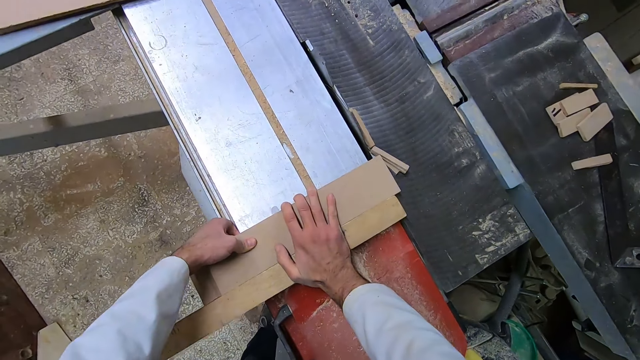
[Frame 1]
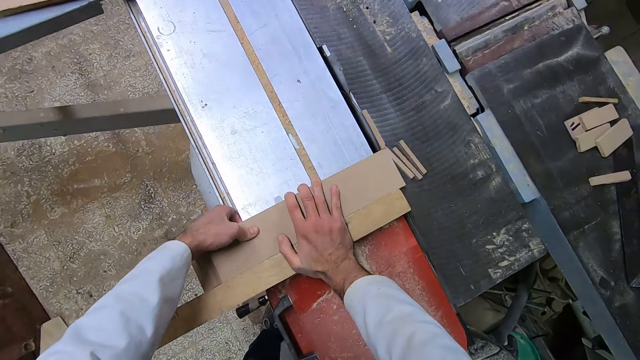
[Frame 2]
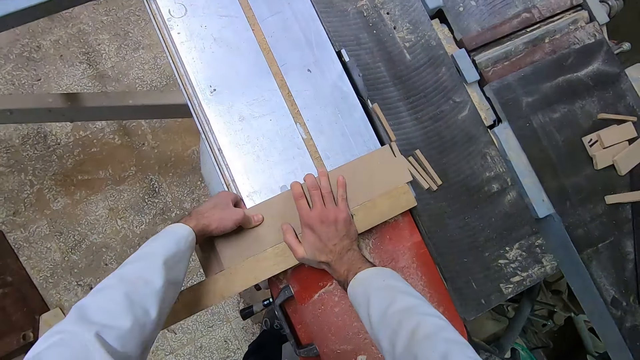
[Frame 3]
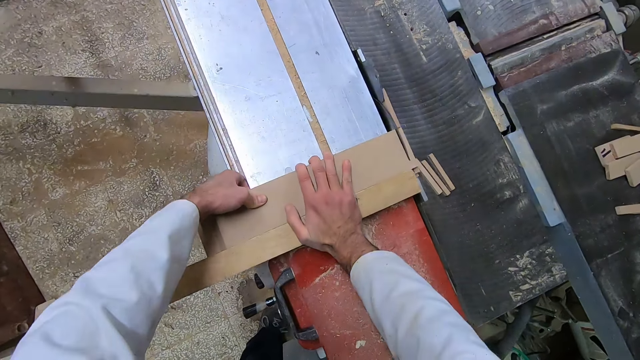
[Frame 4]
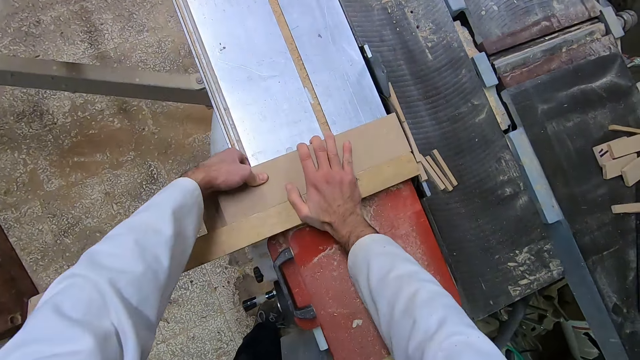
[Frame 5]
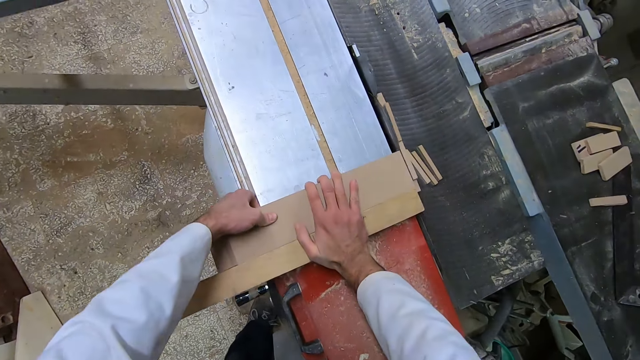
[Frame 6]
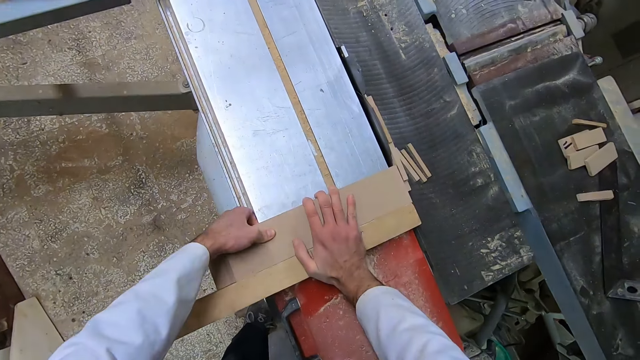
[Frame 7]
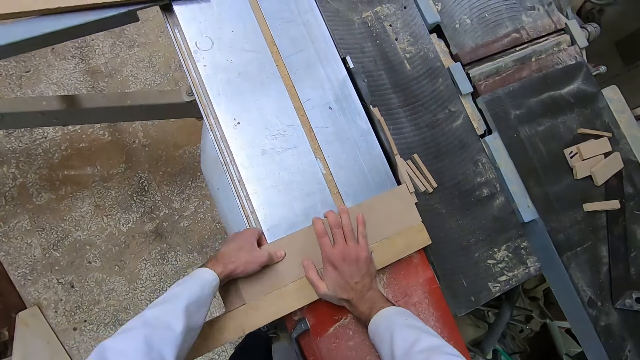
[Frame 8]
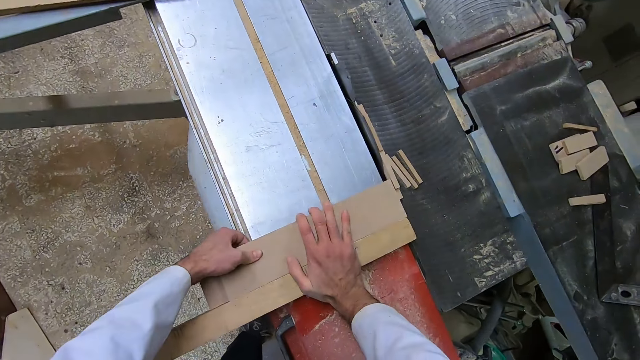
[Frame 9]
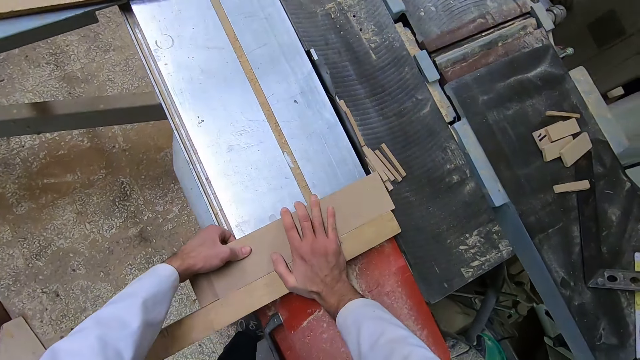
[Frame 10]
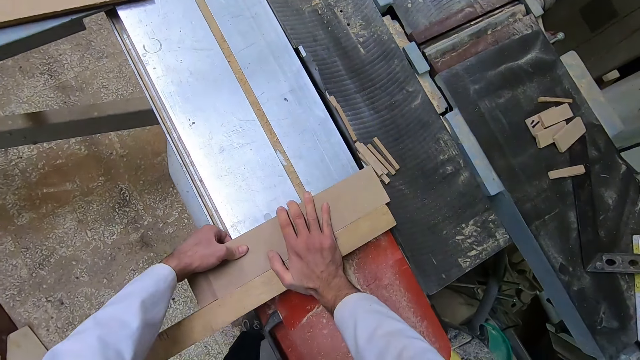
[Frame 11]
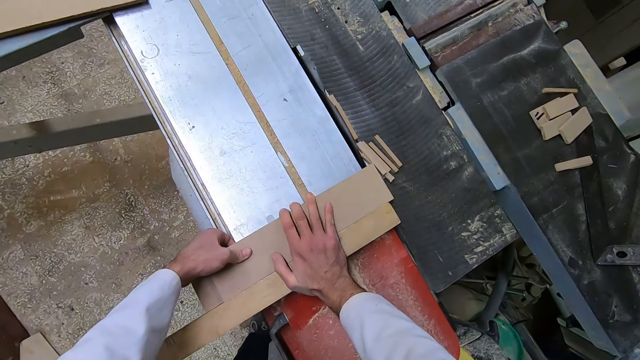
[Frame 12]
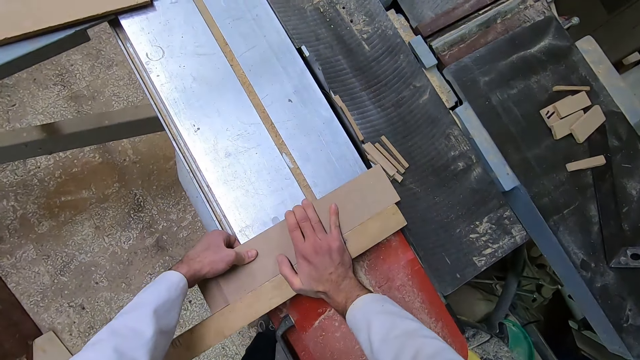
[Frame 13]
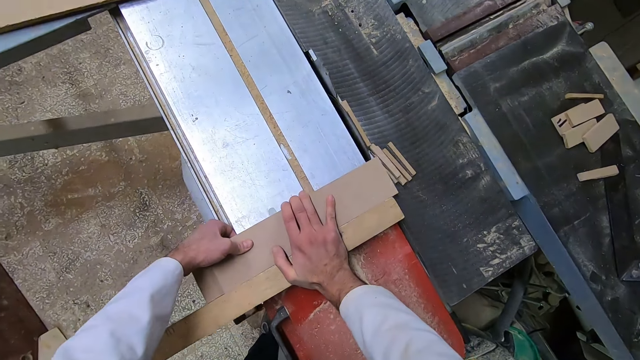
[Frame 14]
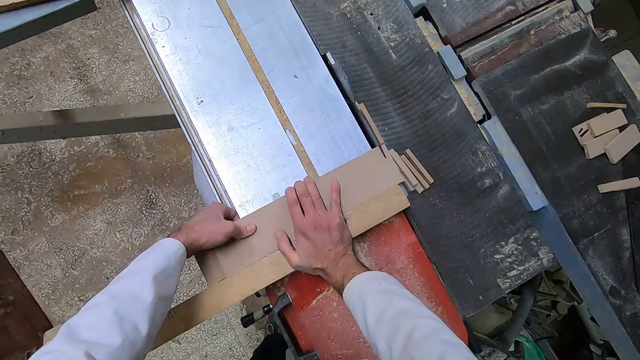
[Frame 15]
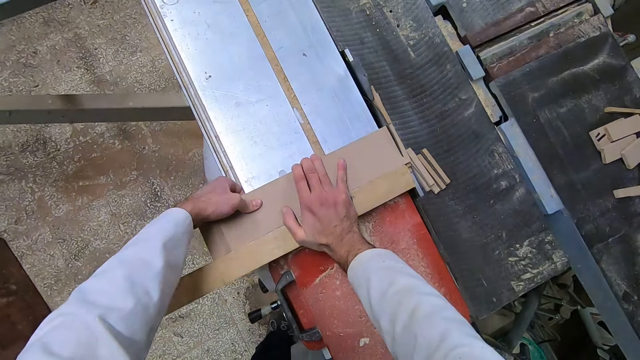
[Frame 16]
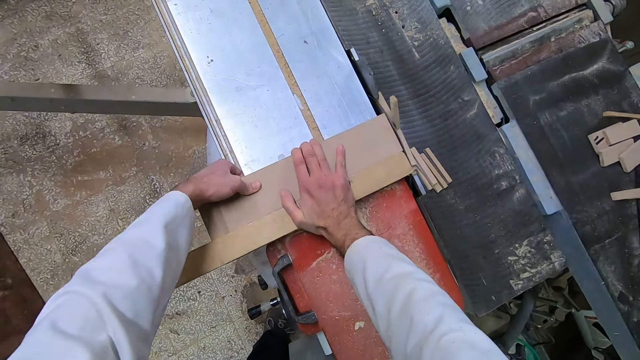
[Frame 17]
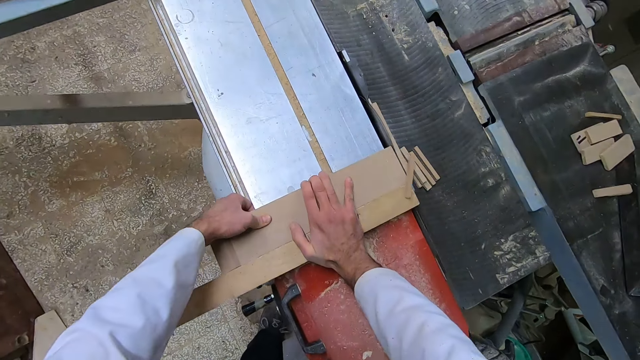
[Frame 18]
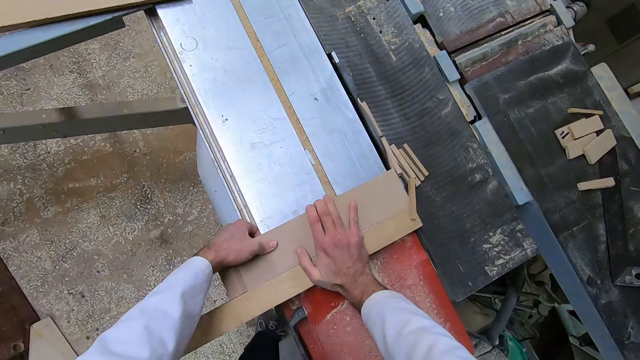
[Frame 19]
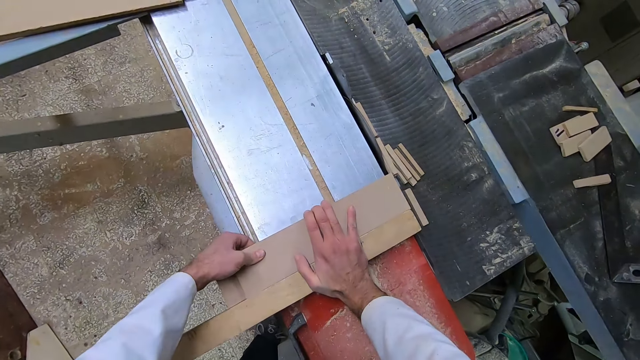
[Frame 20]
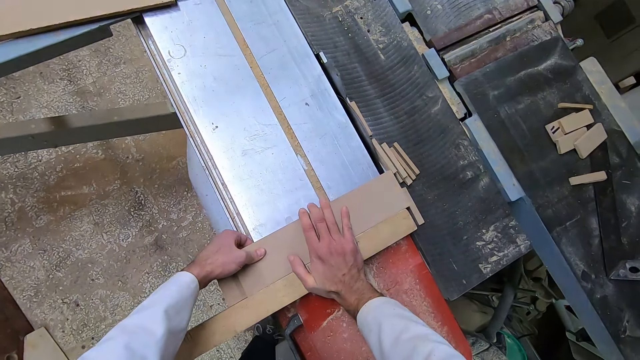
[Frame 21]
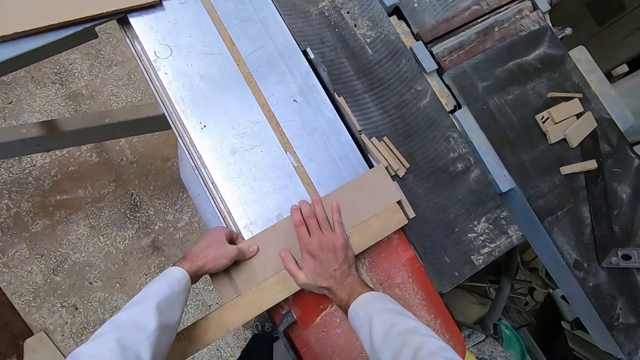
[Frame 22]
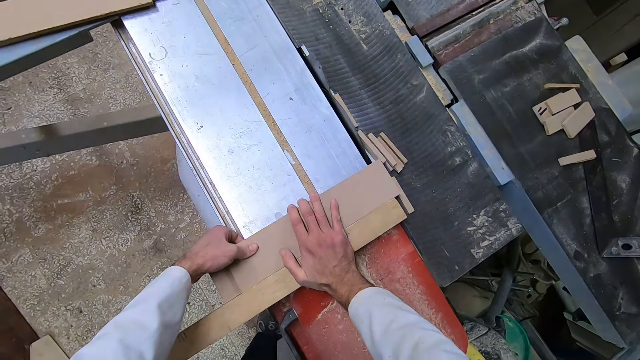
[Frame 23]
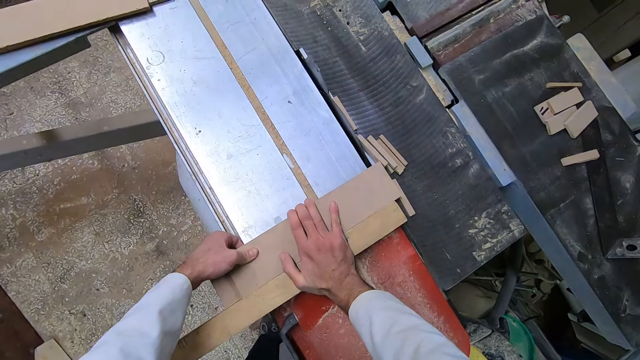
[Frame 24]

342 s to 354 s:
The camera wearer cuts the wood with the sawing machine. They remove the wood from the sawing machine. They move the pieces of wood. They cut the wood with the sawing machine. They remove the wood from the sawing machine. They adjust the wood on the sawing machine.

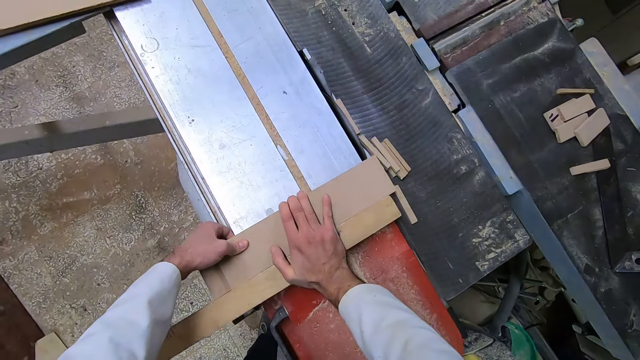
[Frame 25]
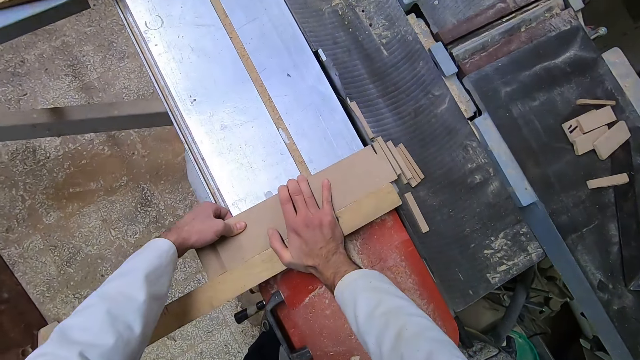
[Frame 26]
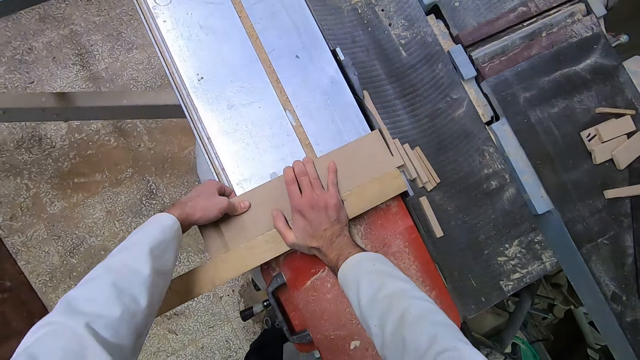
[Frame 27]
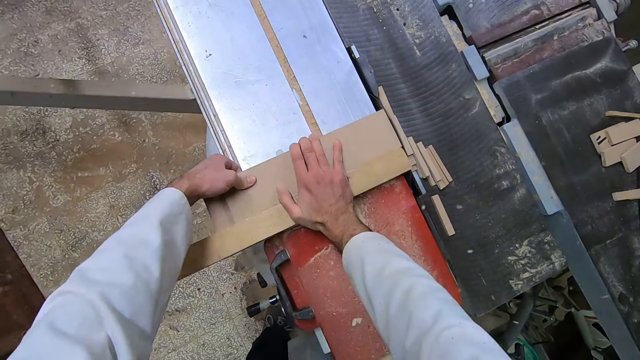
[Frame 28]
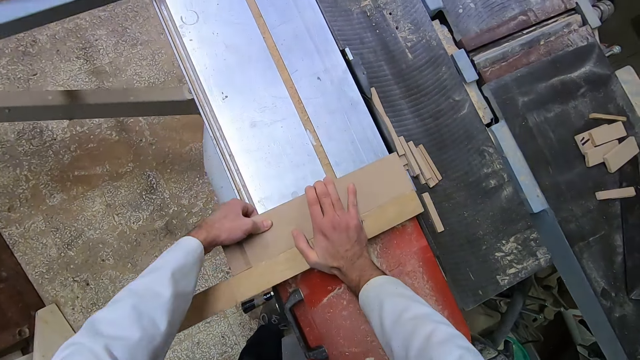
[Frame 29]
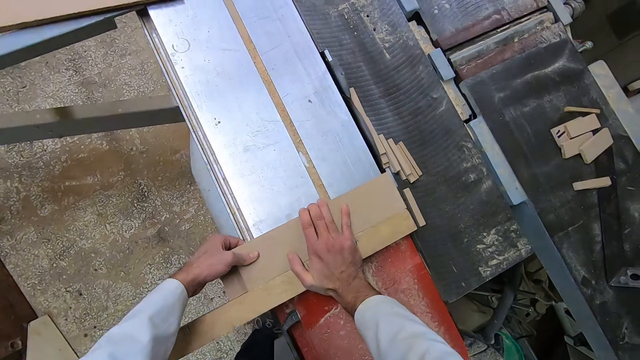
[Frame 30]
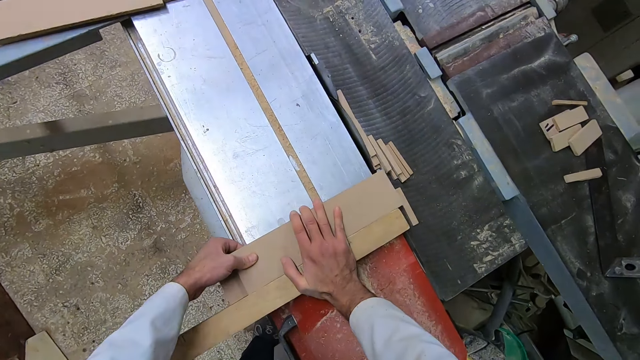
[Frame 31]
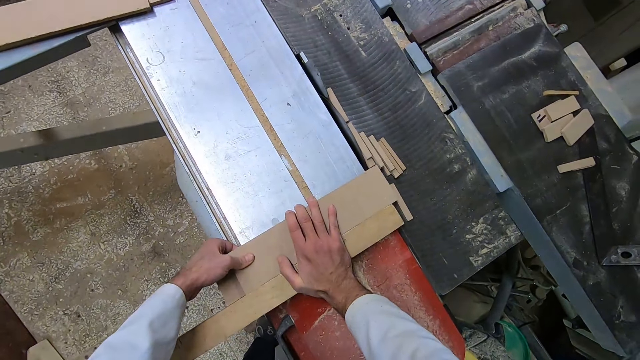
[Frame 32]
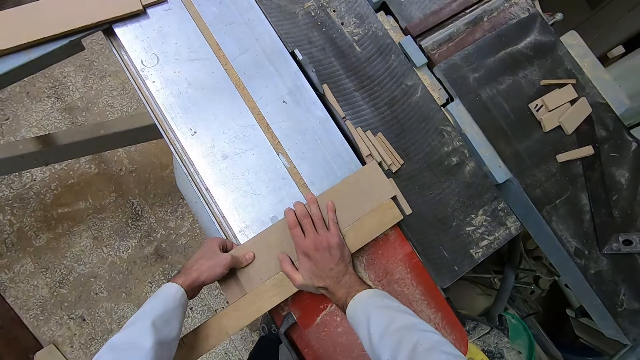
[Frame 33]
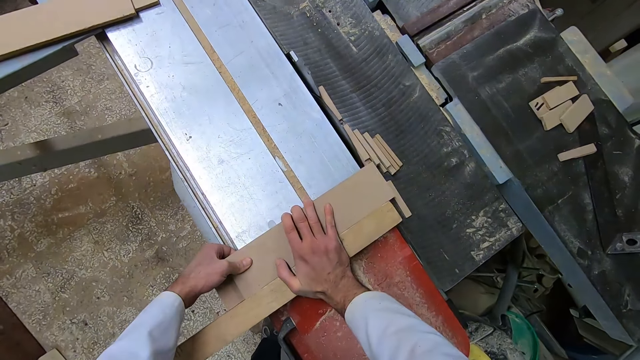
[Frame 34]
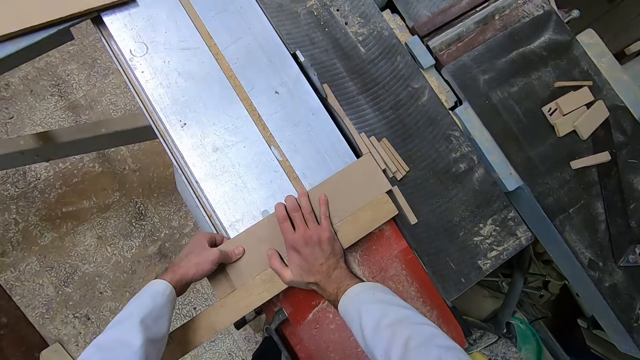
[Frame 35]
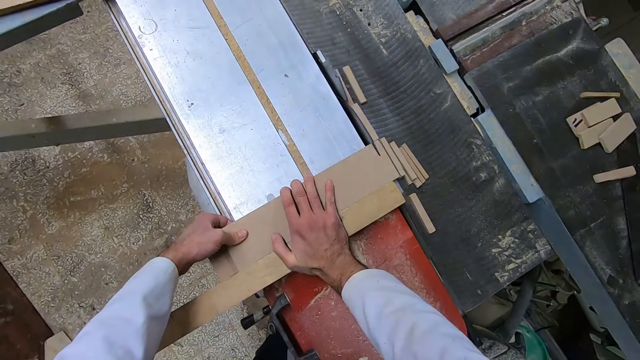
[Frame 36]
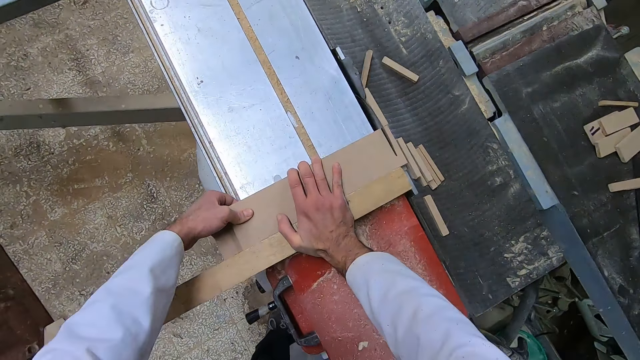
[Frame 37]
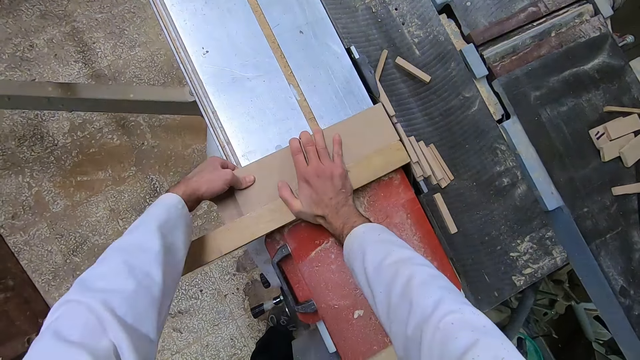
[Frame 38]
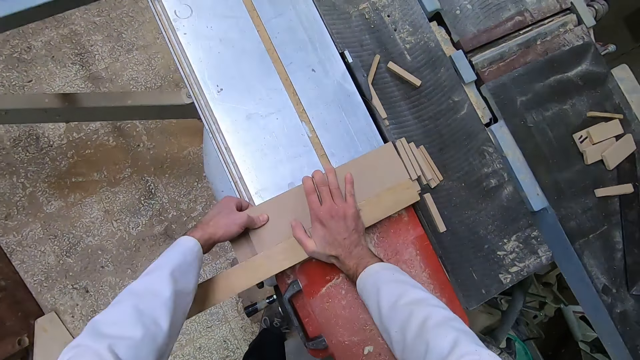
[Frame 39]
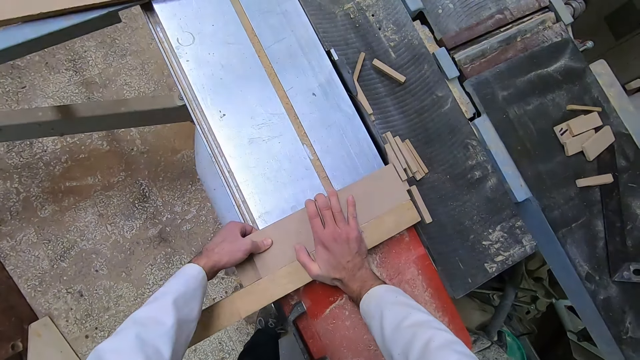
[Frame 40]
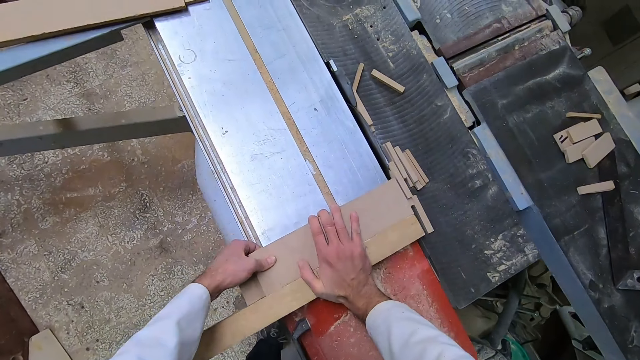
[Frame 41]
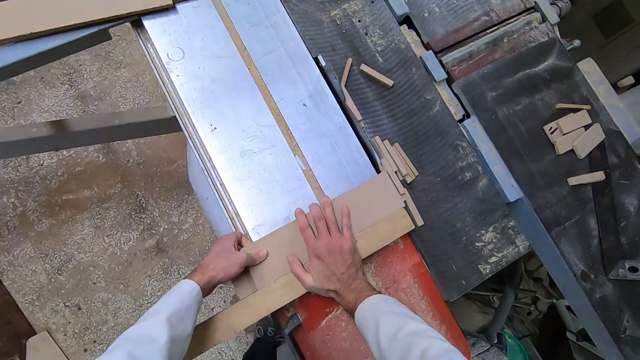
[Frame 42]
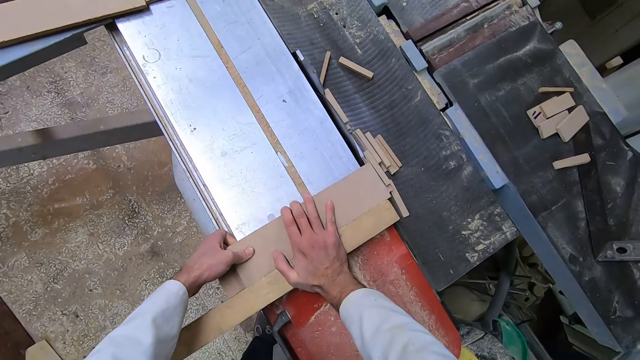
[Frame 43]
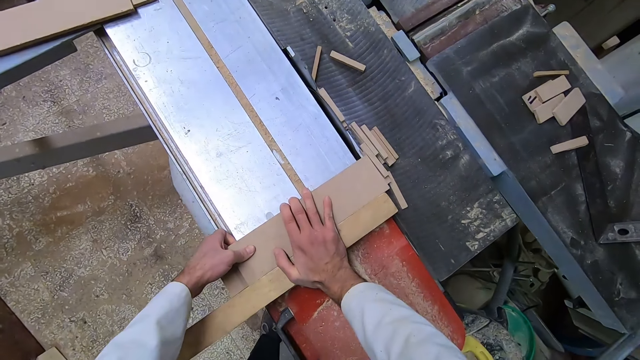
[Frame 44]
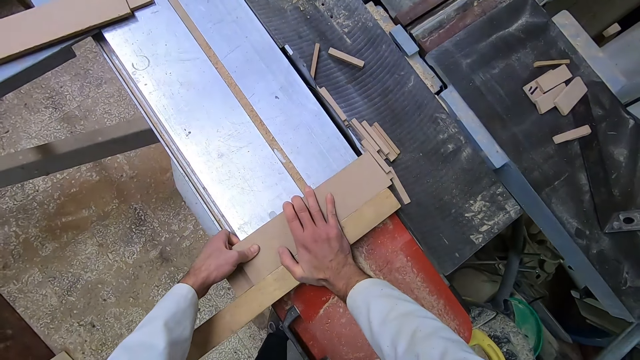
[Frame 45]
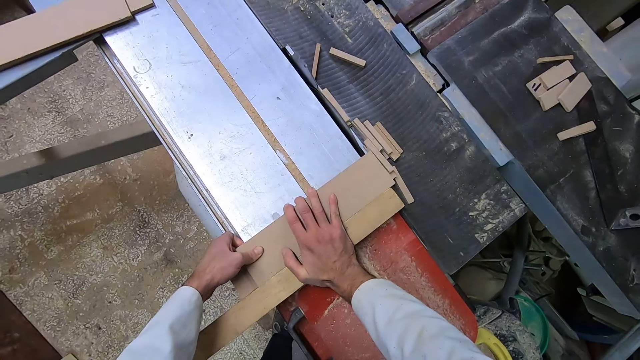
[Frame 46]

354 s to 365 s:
The camera wearer cuts the wood with the sawing machine. They remove the wood from the sawing machine. They adjust the wood on the sawing machine. They cut the wood with the sawing machine. They remove the wood from the sawing machine. They adjust the wood on the sawing machine.
